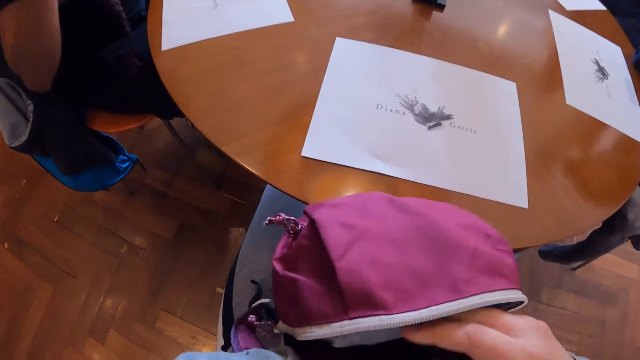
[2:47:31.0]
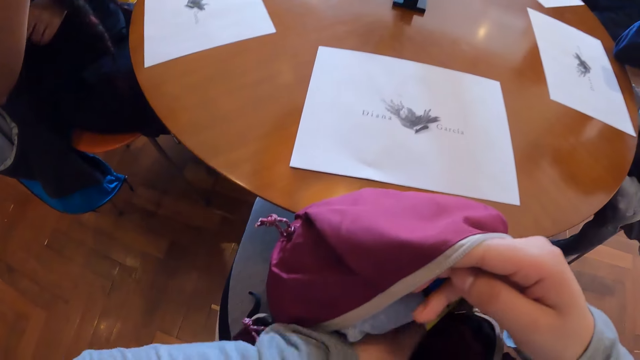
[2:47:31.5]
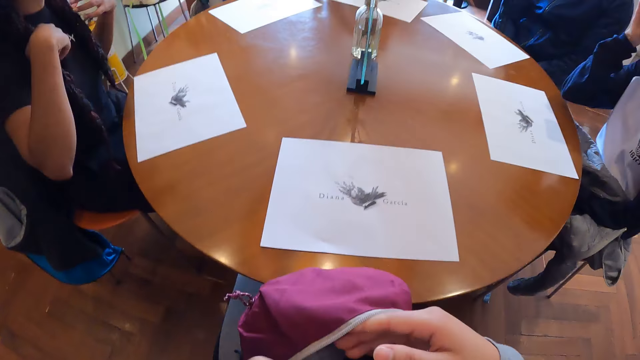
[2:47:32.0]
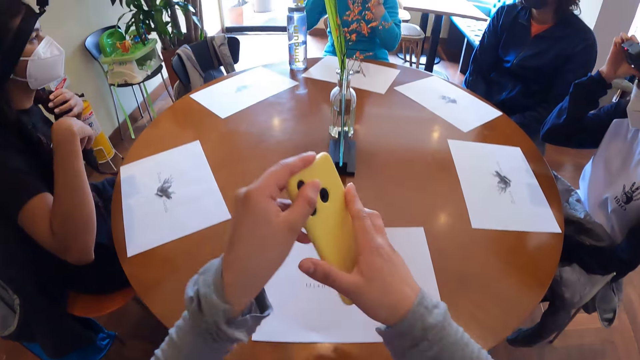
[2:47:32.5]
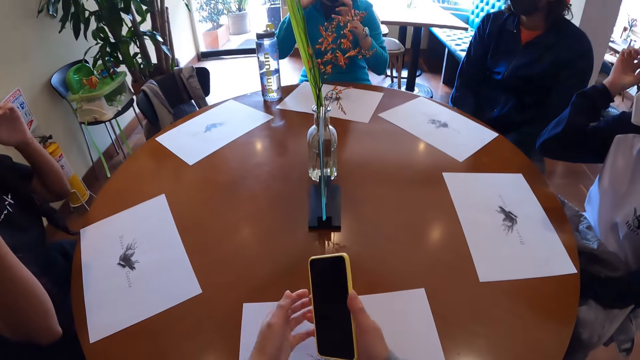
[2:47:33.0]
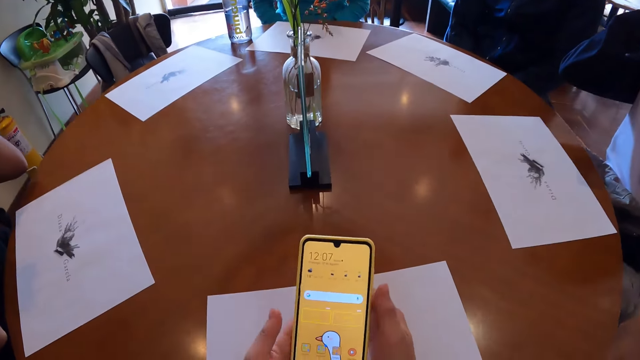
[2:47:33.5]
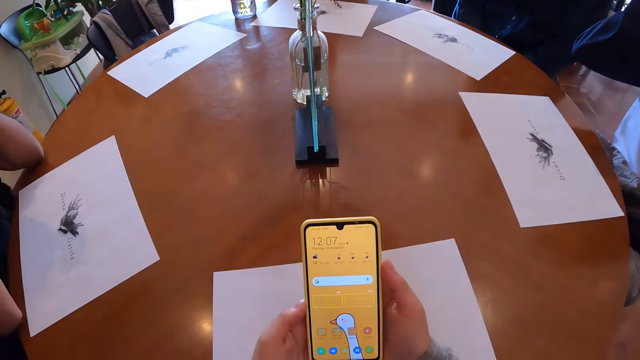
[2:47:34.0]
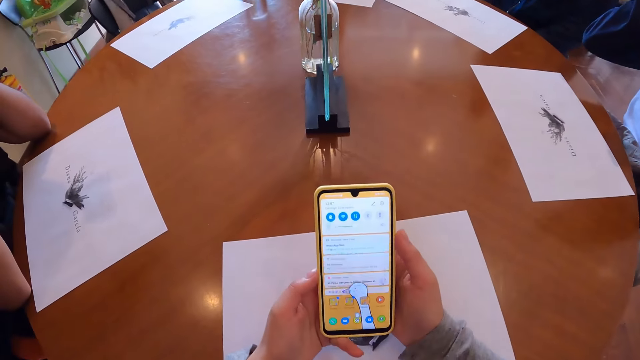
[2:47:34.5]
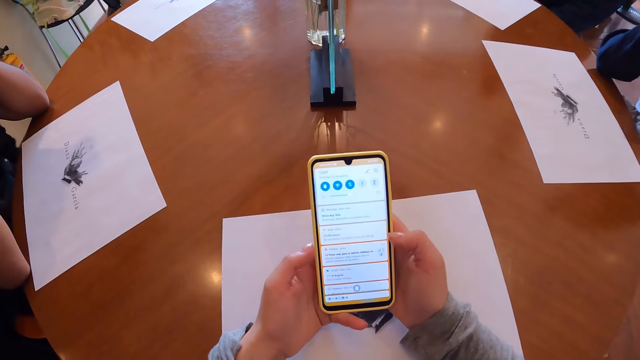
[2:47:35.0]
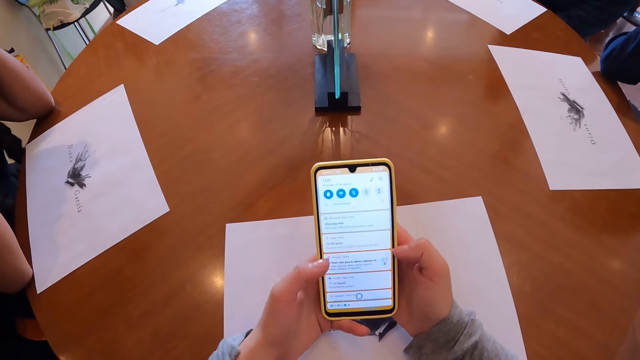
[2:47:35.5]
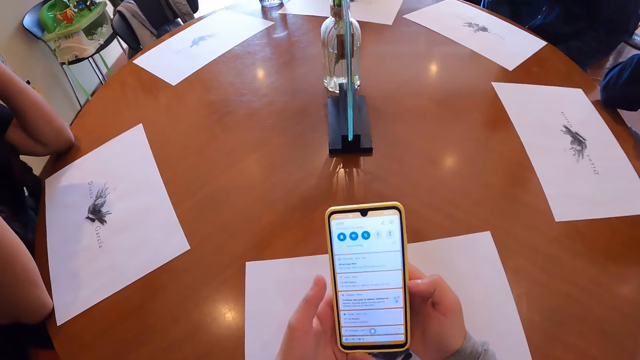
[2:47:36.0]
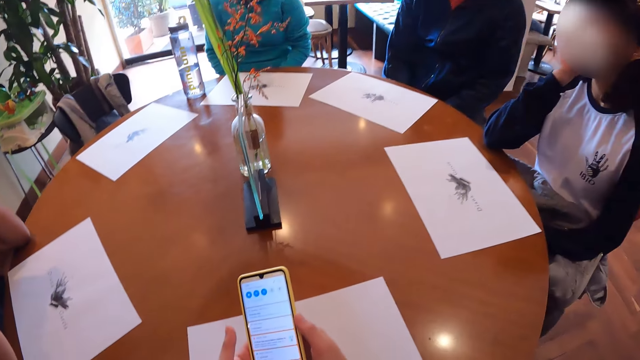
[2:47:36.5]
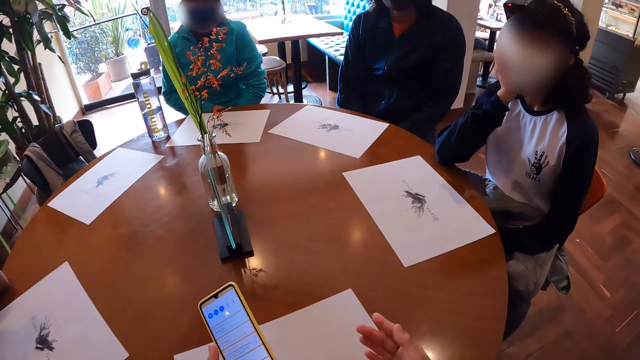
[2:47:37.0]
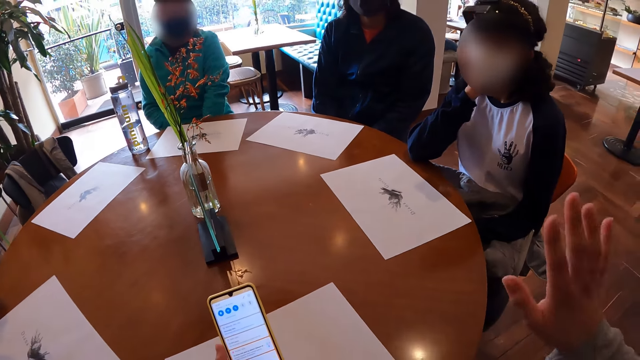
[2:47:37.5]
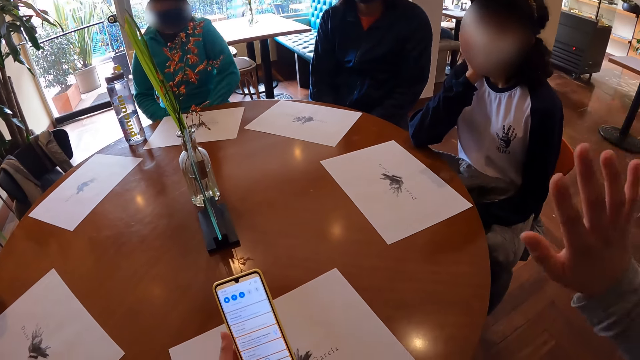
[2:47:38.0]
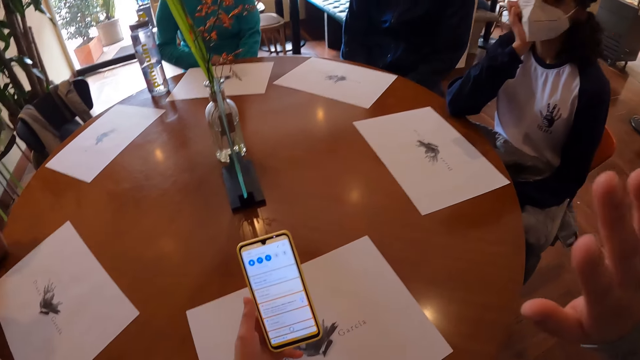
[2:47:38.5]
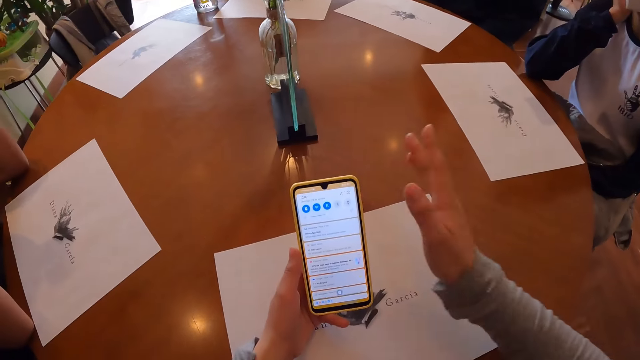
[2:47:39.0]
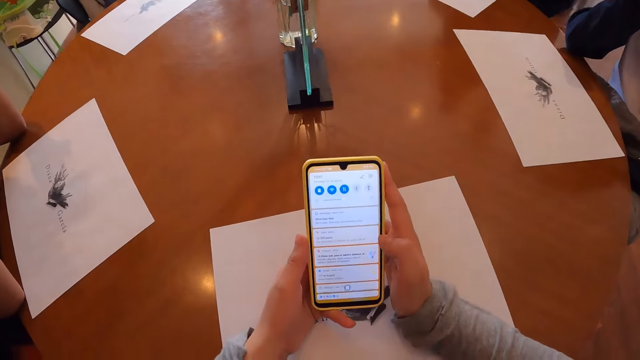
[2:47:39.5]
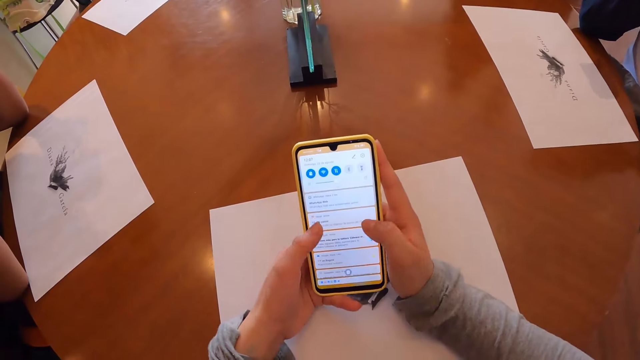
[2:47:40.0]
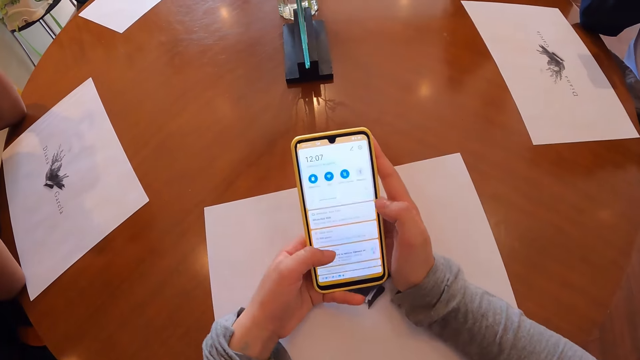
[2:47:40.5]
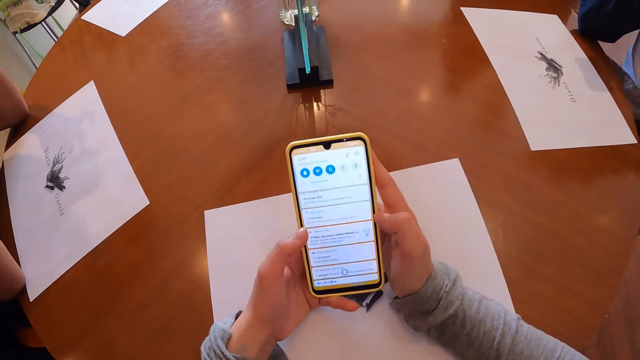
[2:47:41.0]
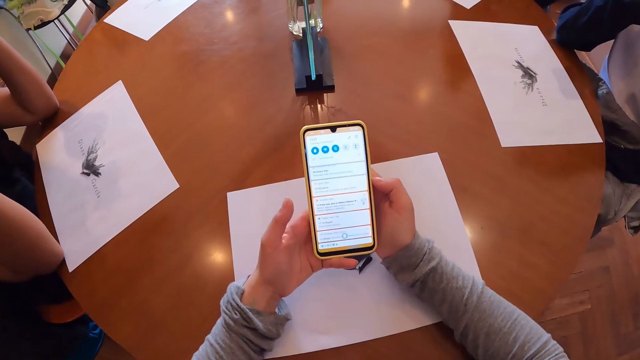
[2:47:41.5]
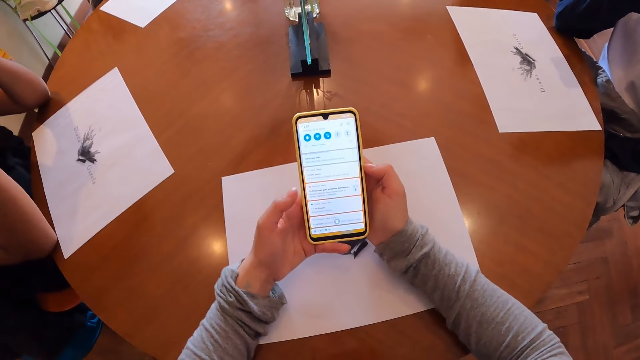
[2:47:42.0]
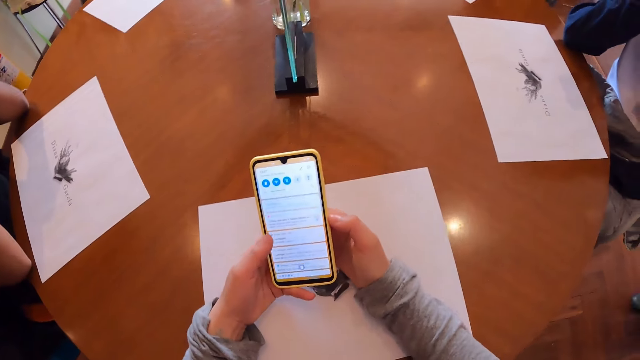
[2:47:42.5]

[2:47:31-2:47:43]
The camera wearer brings out a phone from the bag with his left hand. He holds the phone with both hands. The first woman adjusts a mask with the left hand. The camera wearer operates the phone with both hands. He moves the right hand and uses the phone.

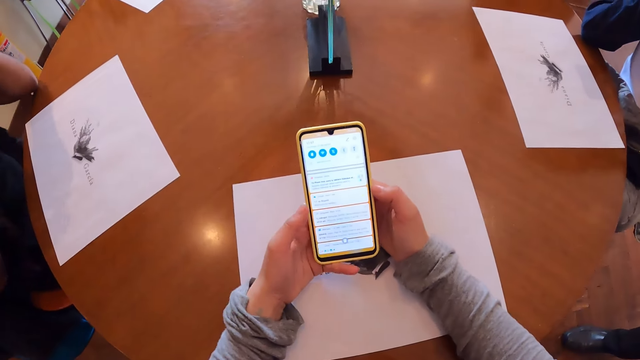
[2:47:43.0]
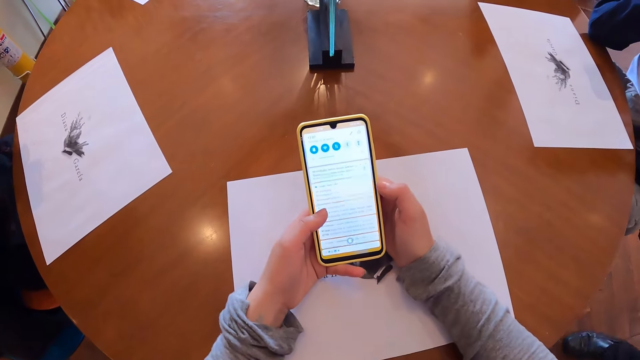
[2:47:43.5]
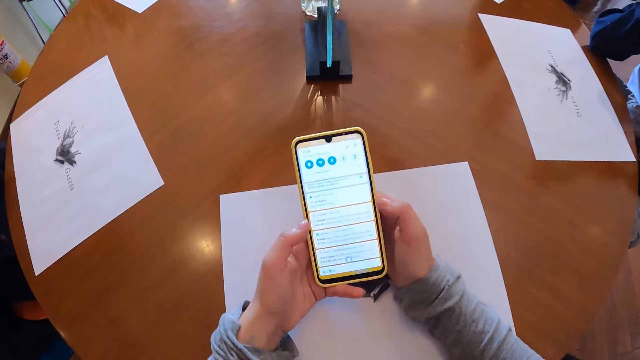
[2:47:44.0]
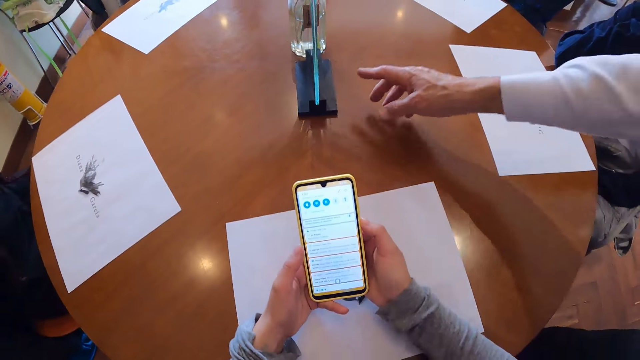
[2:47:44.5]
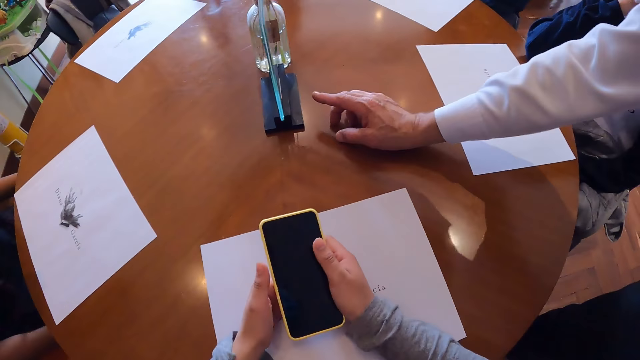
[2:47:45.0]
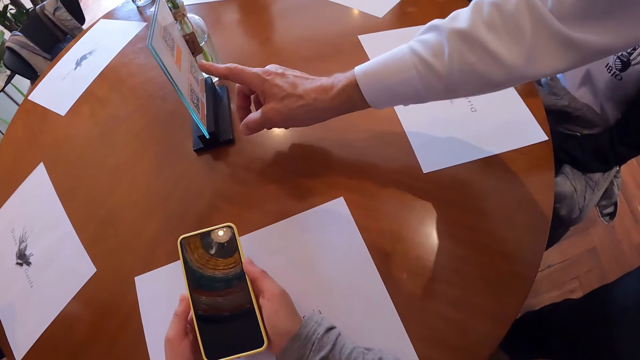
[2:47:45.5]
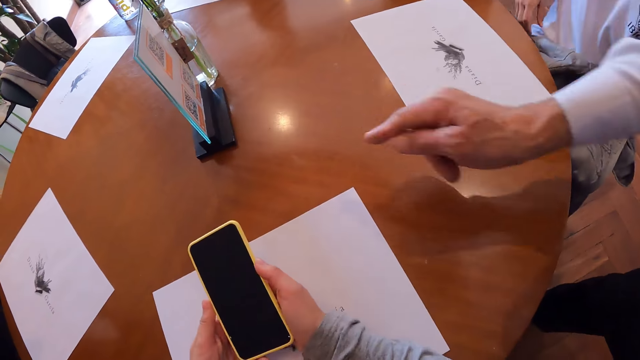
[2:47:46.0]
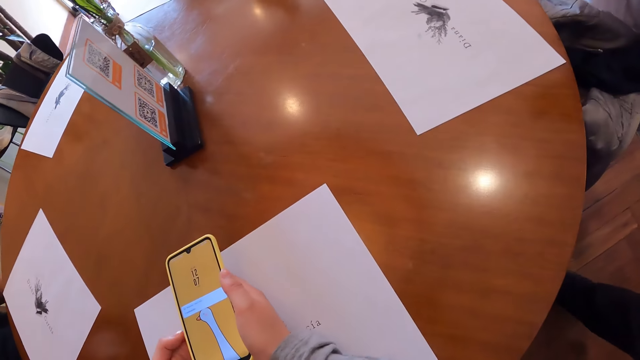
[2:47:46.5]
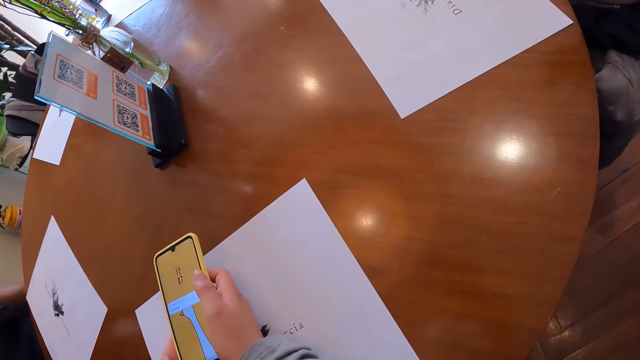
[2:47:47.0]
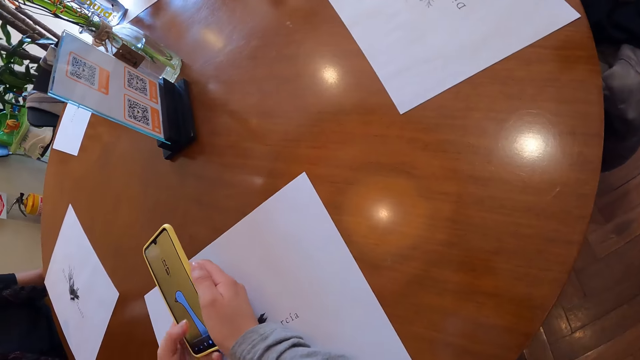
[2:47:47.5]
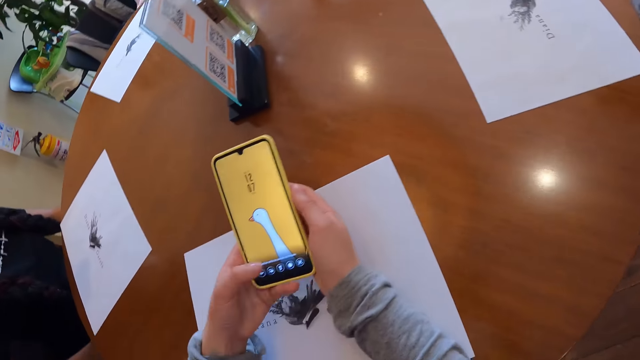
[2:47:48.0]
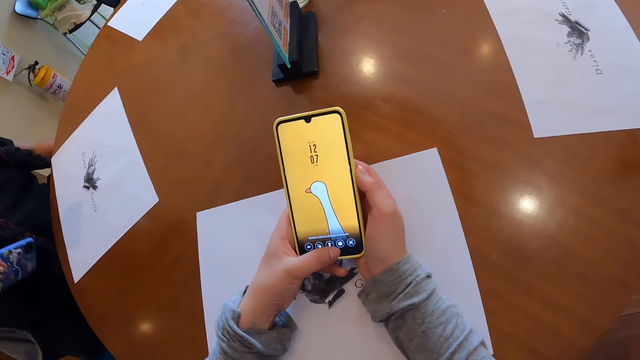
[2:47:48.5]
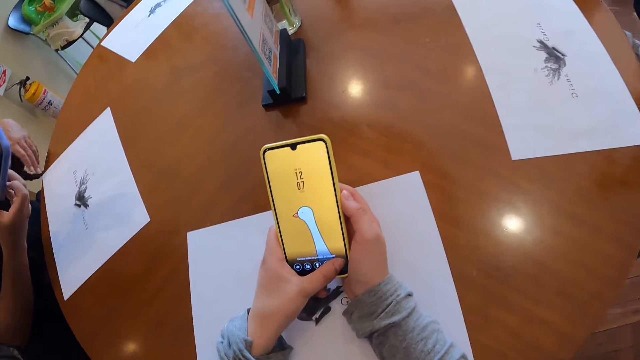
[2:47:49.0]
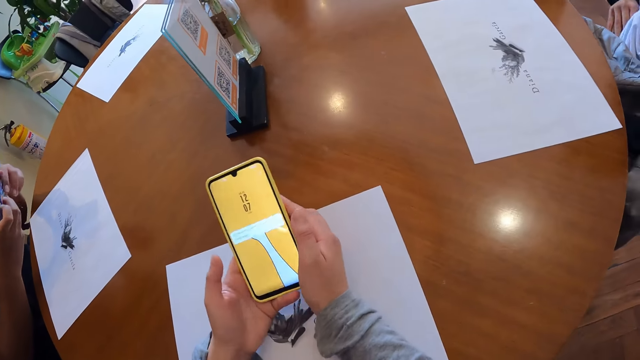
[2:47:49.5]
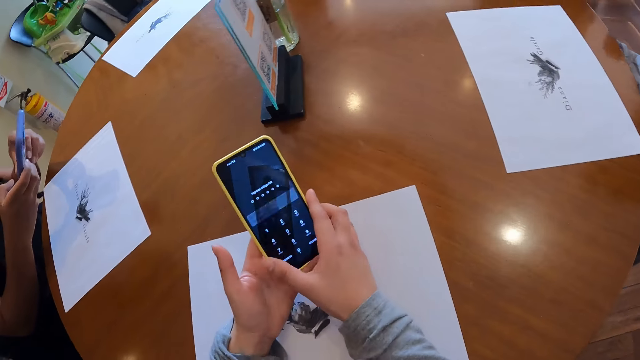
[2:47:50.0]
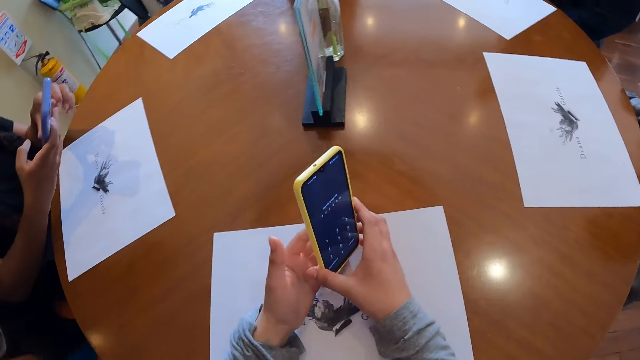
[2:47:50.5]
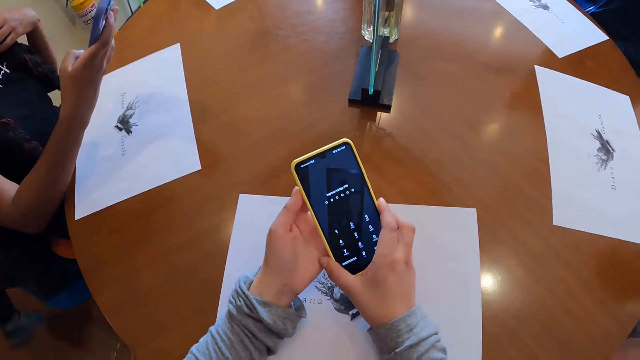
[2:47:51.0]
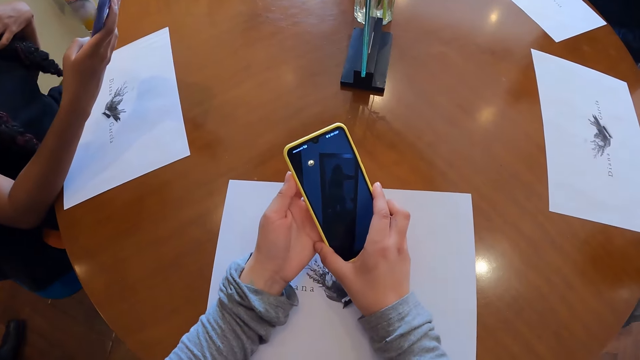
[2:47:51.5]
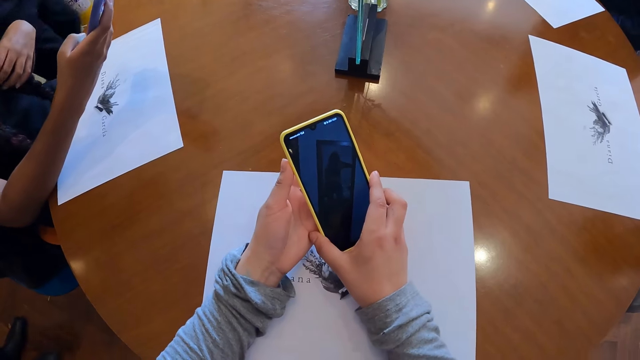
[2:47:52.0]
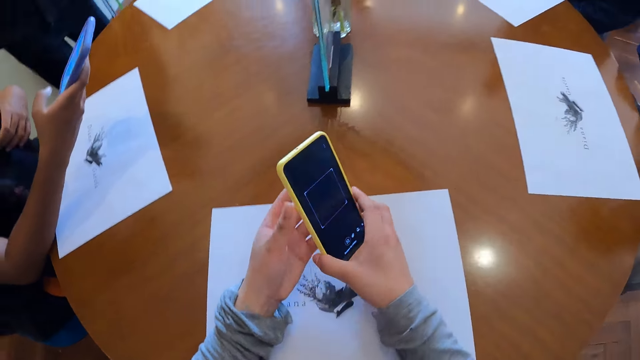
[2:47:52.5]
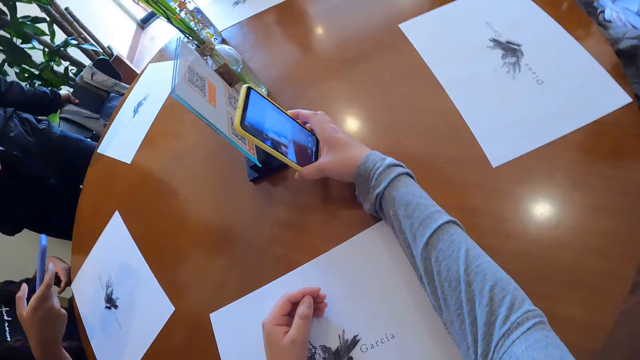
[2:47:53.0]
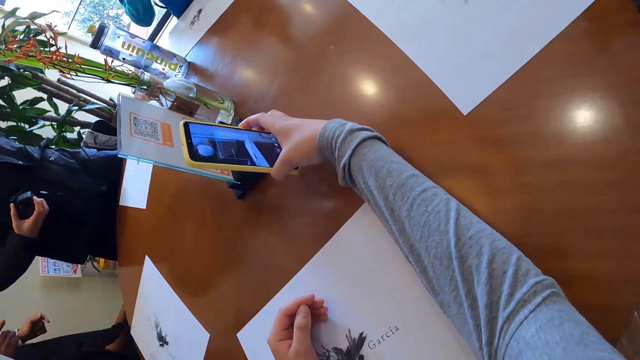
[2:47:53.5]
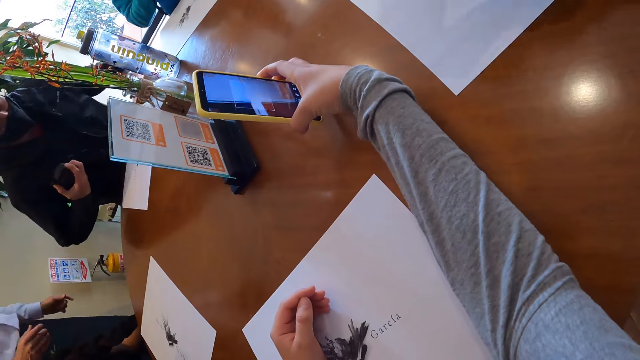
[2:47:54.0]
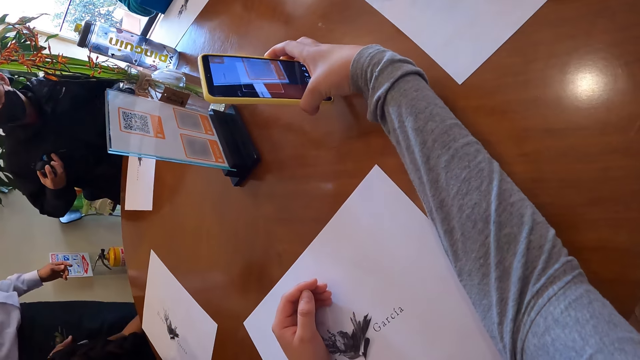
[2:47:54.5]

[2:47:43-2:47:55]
The other man places his right hand on the table. The second woman points at something with the finger. The camera wearer uses the phone. The first woman pulls up a phone with her left hand, operates the phone with her right hand, holds the phone with both hands, and adjusts her braid with her left hand. The camera wearer scans a code on a plaque with the phone in his right hand. He takes a photo. A third man sits on a chair and shifts a paper on the table with his left hand.
